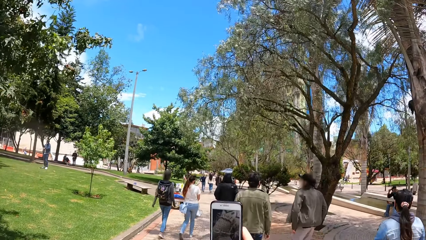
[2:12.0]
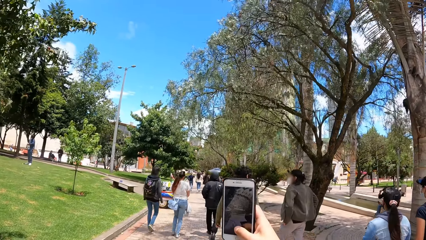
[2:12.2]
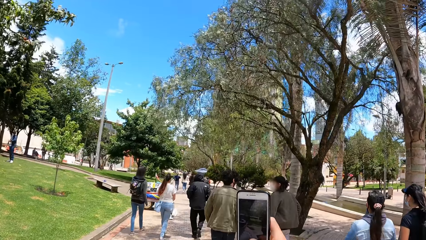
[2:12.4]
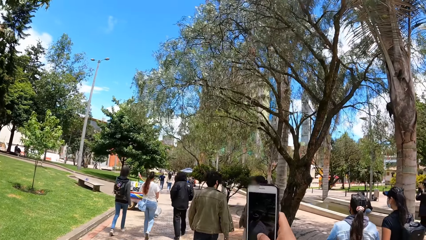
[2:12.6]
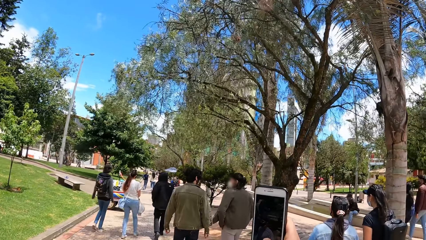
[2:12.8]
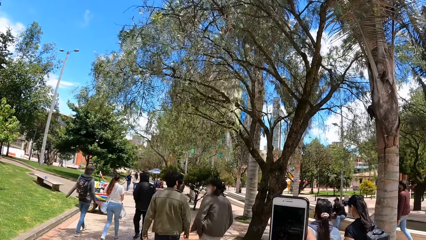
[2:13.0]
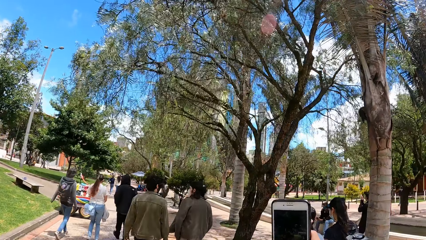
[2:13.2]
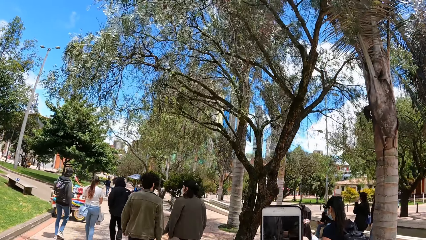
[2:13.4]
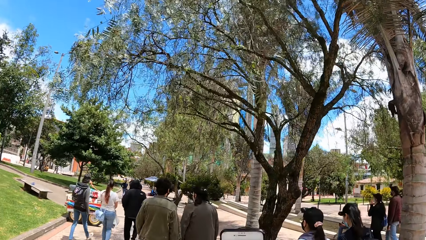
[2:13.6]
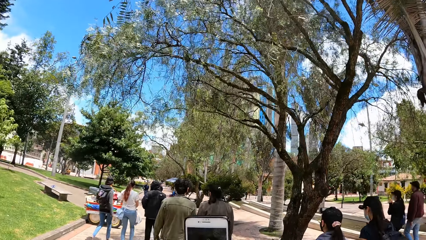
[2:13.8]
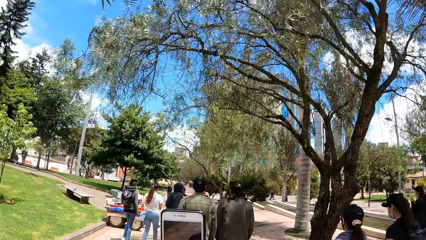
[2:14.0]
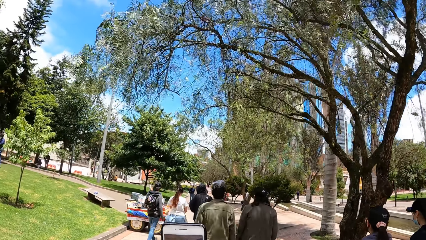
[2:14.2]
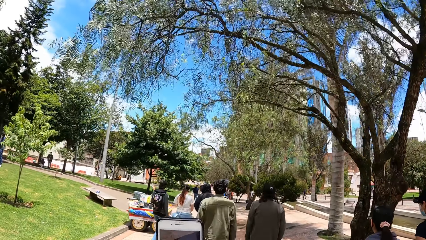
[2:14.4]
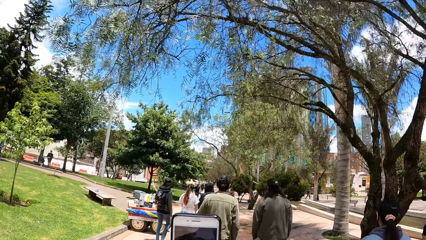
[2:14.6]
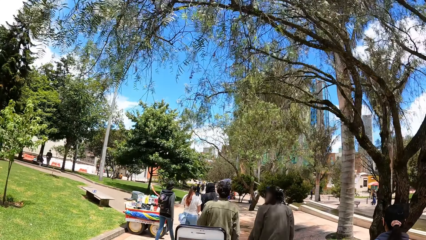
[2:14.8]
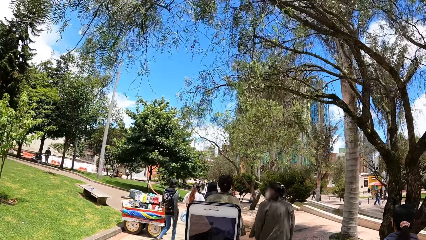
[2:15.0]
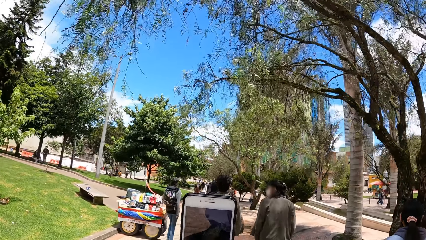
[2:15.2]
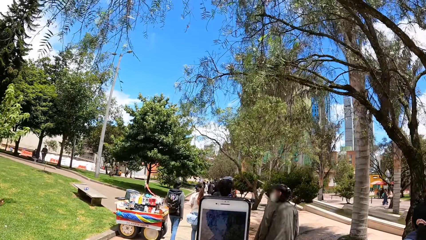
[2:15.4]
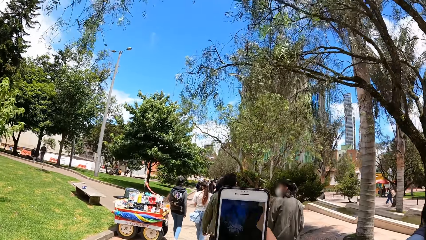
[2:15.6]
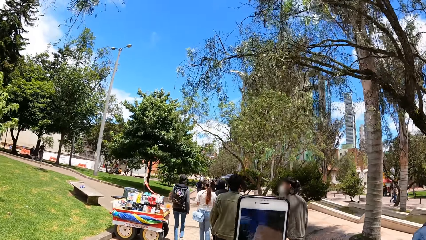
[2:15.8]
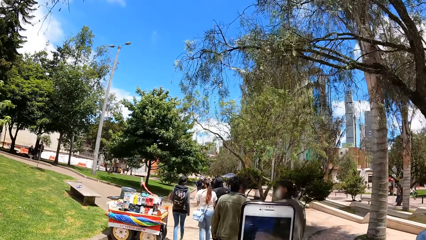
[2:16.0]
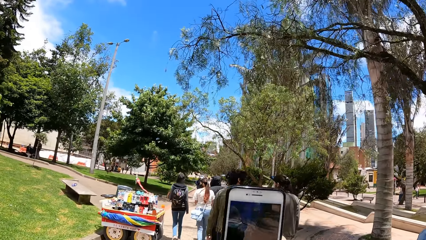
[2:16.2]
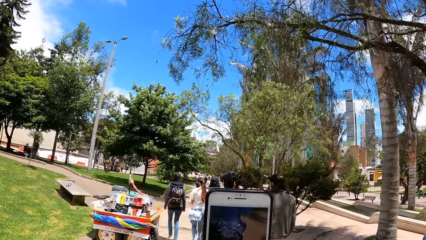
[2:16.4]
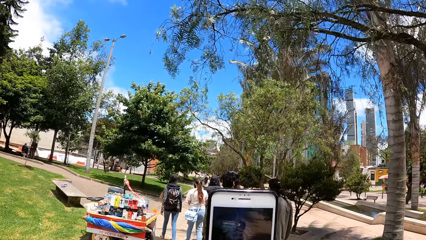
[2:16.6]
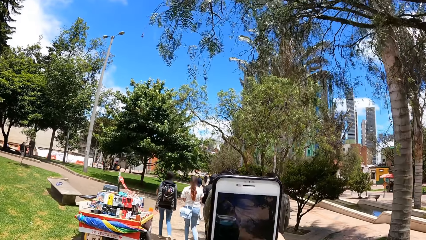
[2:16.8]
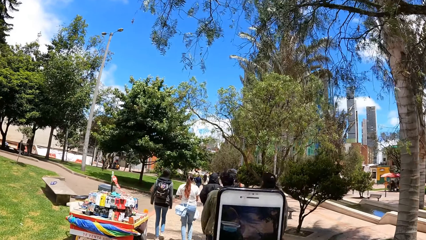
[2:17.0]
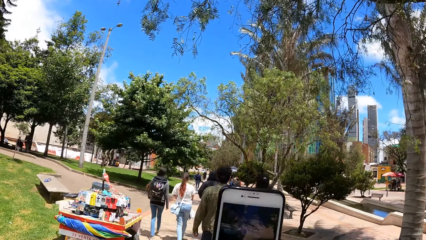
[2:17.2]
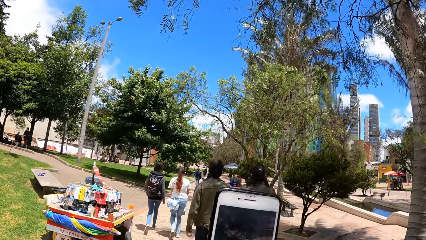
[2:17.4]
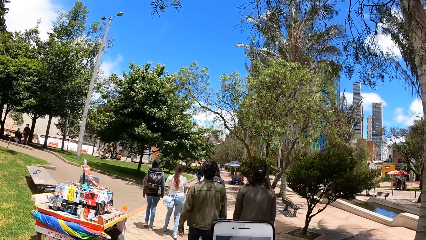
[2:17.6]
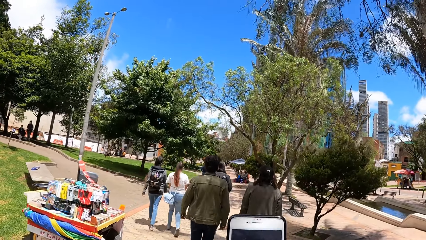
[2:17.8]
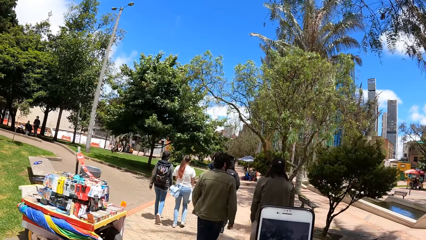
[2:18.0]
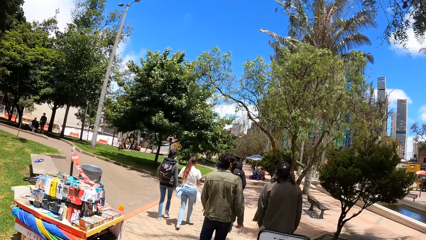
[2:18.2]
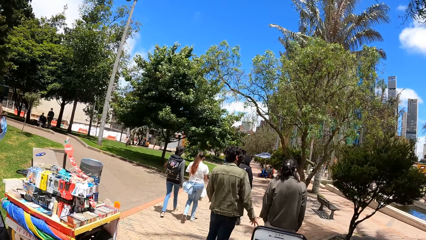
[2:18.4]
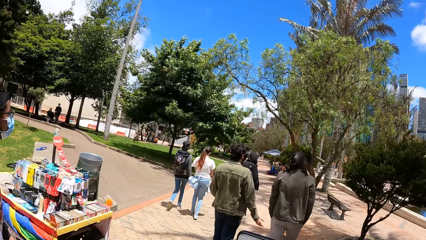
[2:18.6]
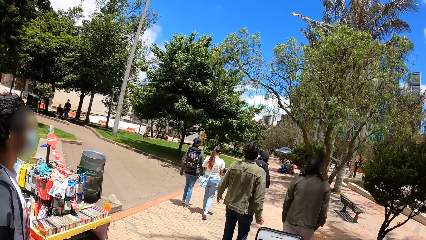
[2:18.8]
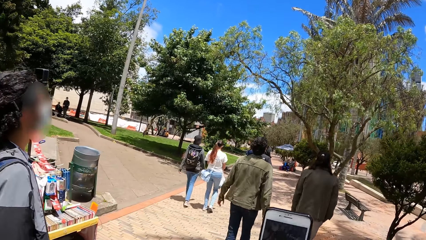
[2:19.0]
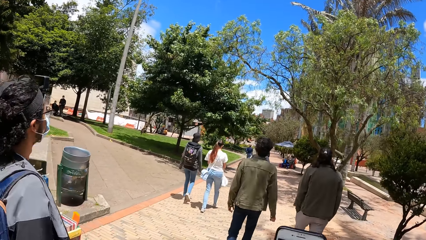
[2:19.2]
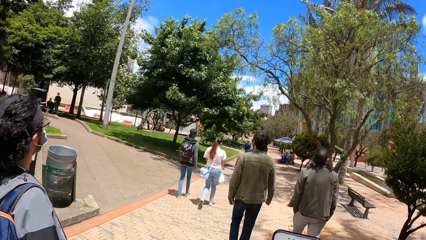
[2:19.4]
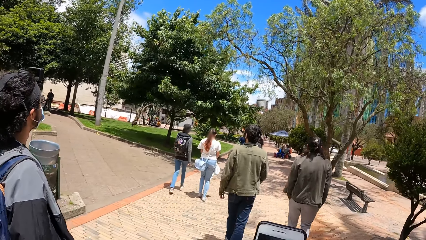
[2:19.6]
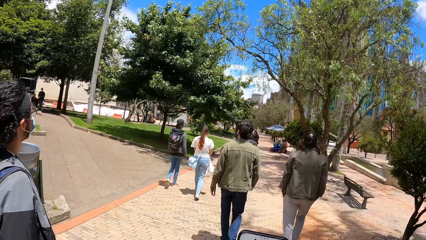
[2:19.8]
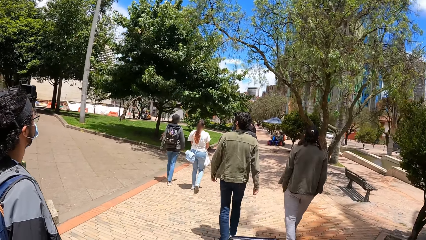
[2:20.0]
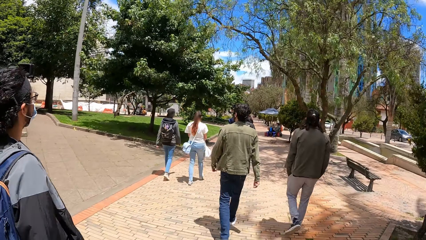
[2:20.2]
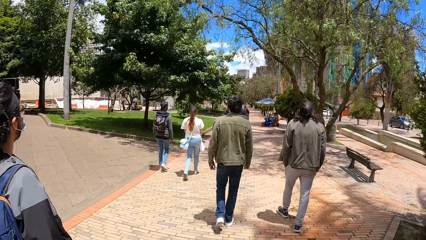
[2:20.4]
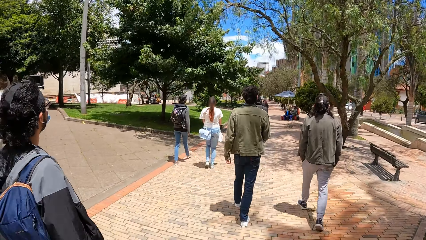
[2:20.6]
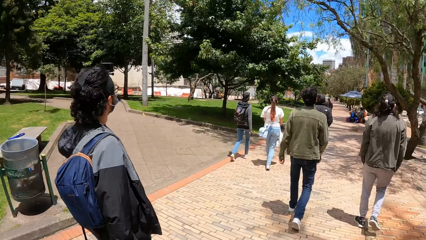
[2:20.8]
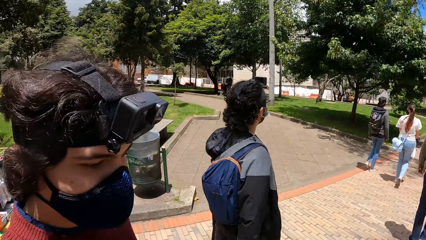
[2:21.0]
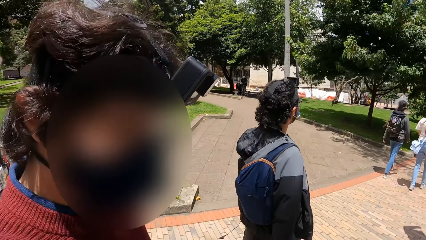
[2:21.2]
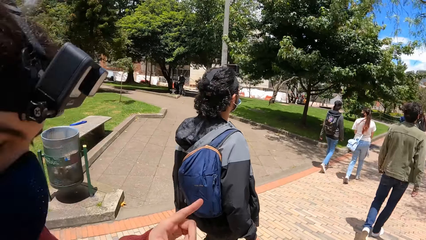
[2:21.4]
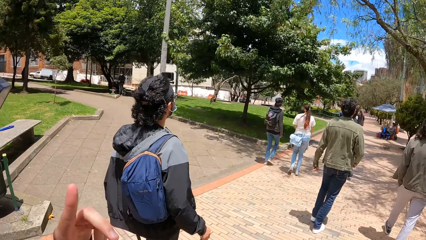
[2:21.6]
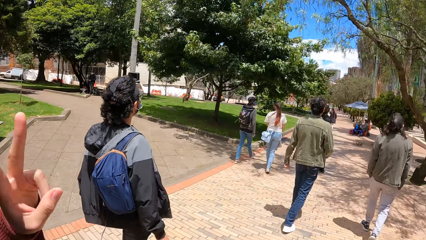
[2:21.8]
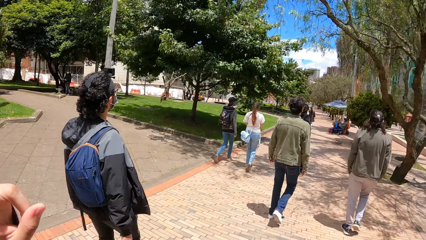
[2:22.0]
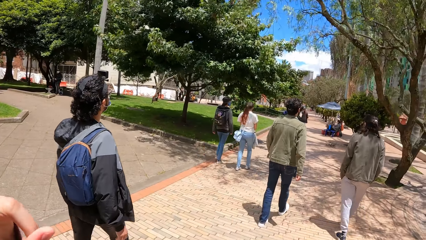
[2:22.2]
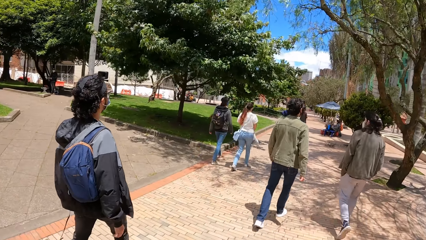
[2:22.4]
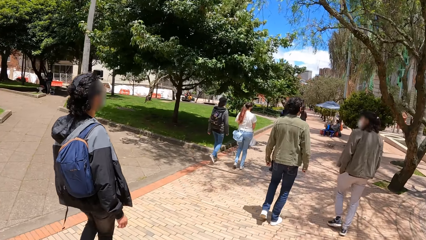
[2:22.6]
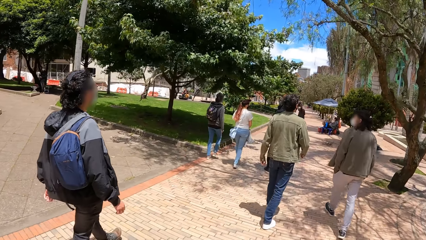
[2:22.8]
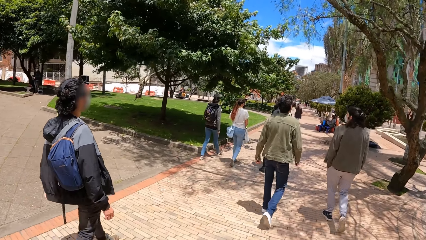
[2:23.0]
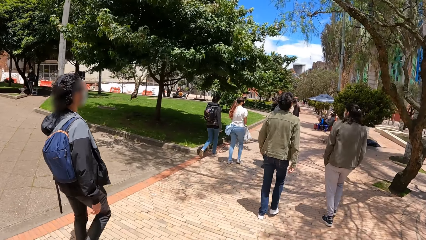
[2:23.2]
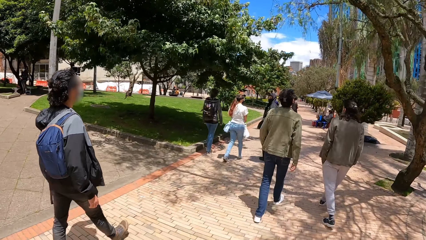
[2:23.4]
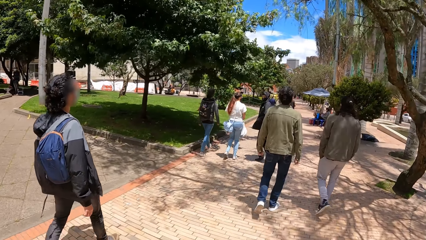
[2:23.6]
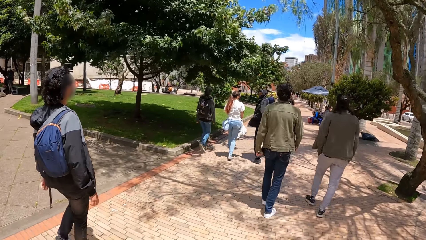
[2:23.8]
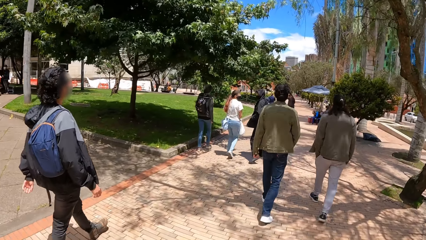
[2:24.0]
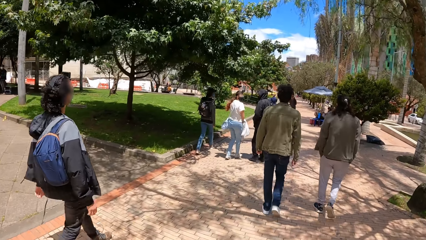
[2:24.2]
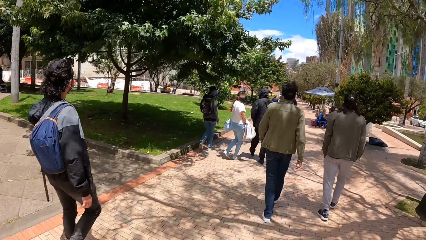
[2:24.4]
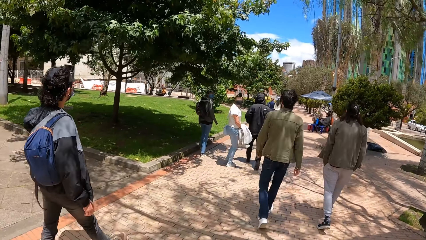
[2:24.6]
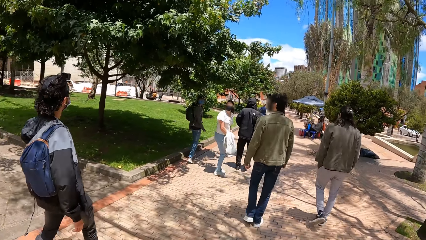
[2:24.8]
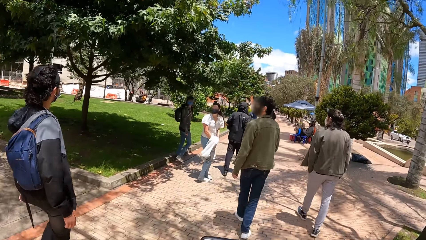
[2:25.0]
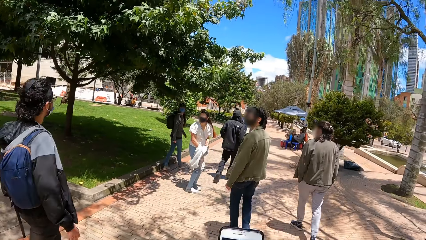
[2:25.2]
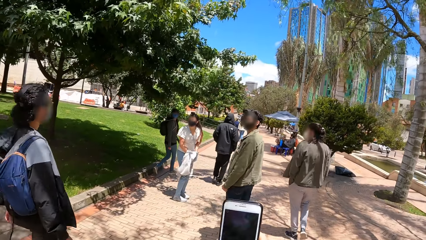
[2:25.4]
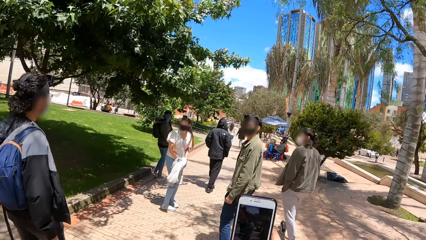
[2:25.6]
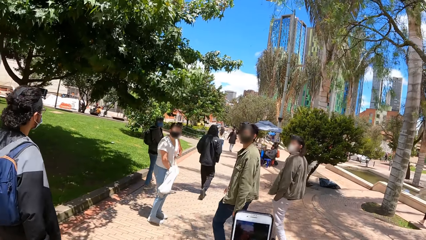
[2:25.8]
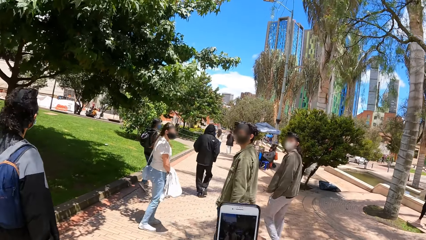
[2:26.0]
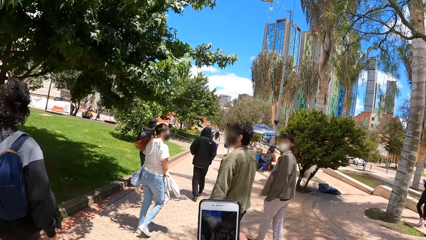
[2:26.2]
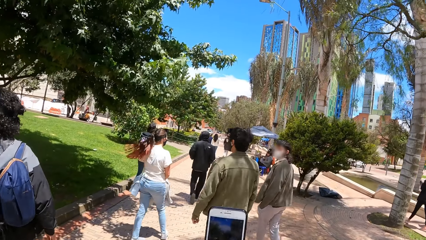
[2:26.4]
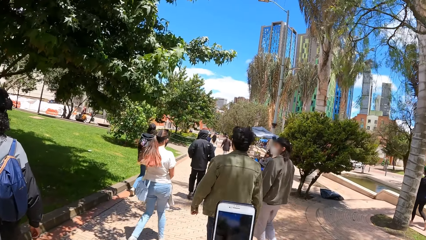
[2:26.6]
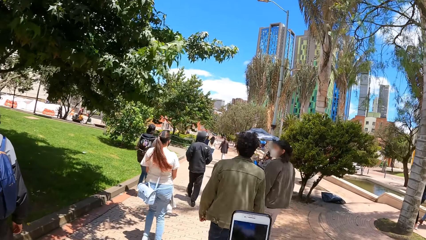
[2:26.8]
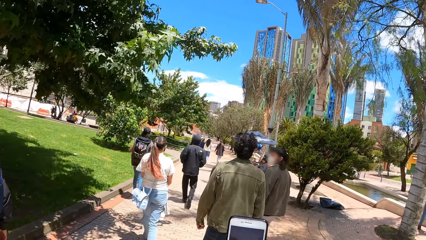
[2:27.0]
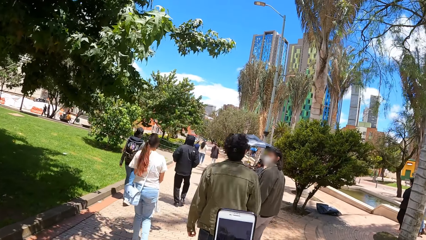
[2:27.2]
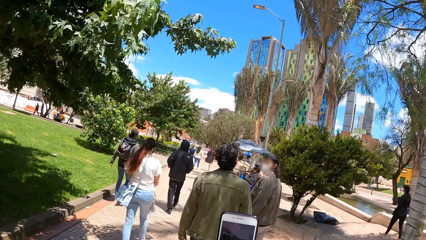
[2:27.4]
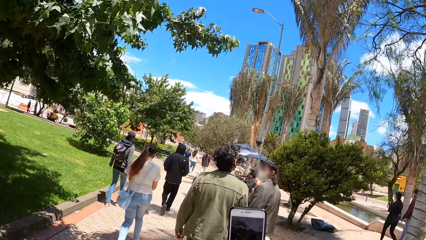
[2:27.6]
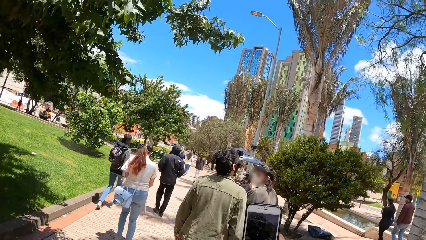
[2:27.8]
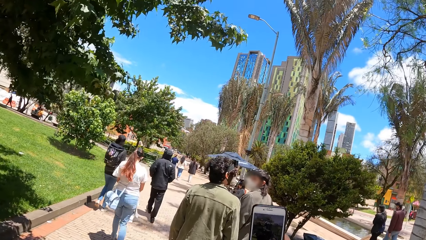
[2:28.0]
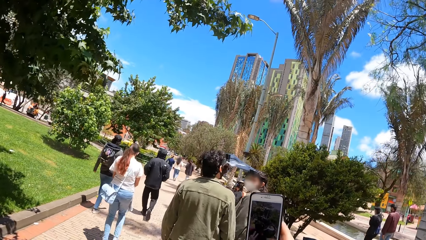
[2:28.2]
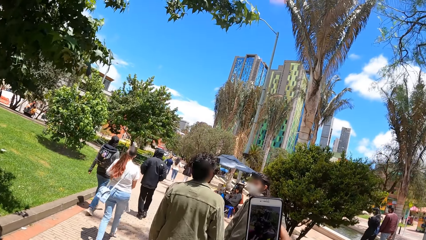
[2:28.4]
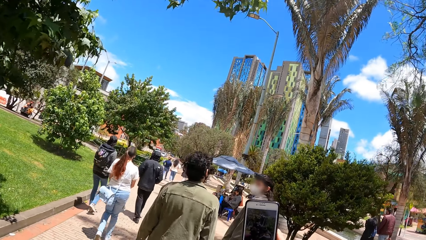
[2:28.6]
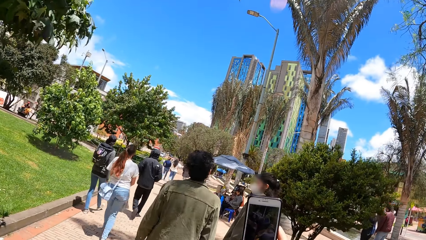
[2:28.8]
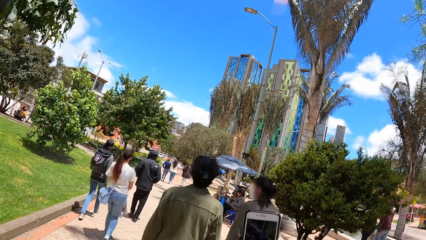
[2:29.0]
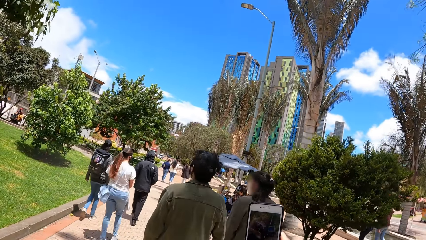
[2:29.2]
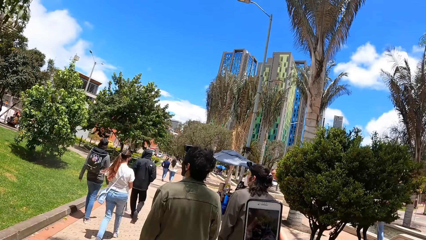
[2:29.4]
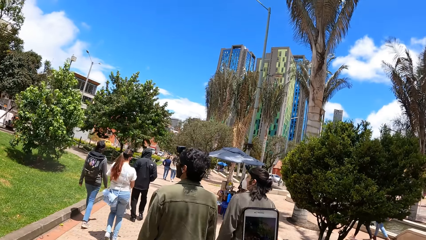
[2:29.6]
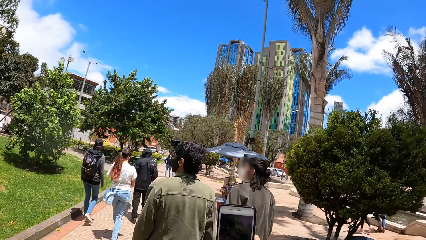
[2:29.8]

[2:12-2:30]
The camera wearer walks around. A man walks around. Another man interacts with the camera wearer. The camera wearer operates the mobile phone in his right hand. Another man turns around. The camera wearer holds the phone with the right hand.
